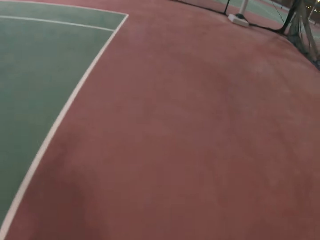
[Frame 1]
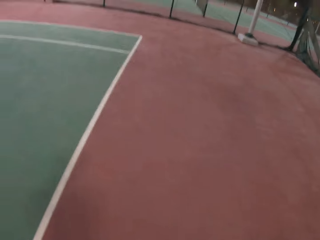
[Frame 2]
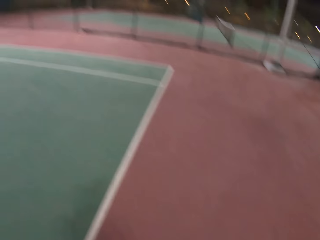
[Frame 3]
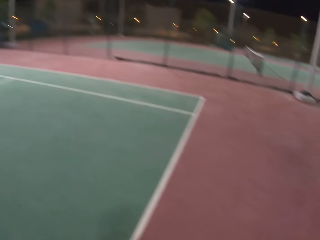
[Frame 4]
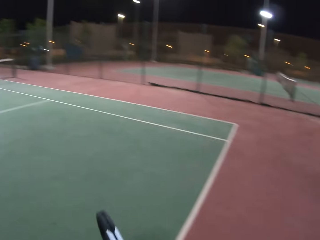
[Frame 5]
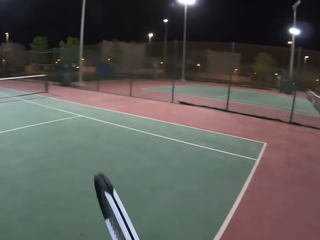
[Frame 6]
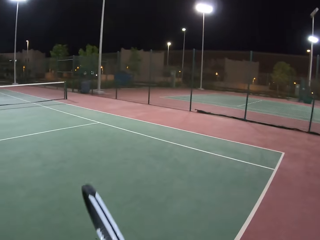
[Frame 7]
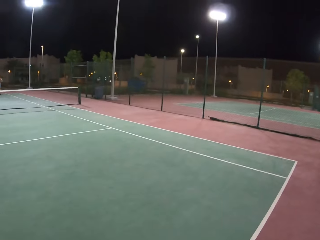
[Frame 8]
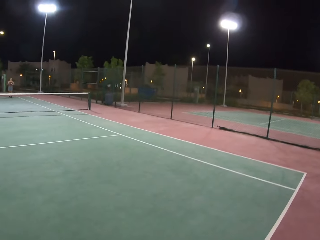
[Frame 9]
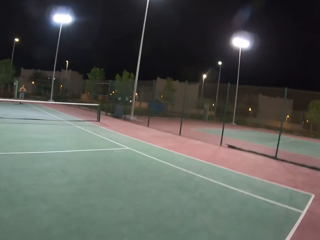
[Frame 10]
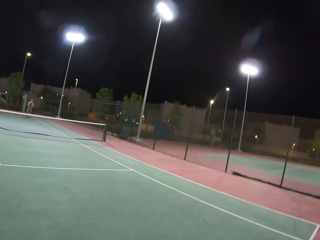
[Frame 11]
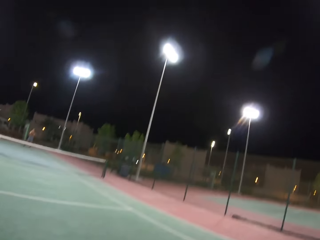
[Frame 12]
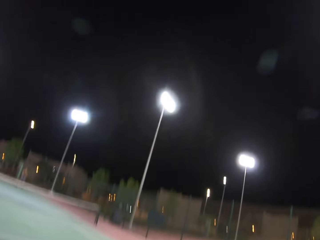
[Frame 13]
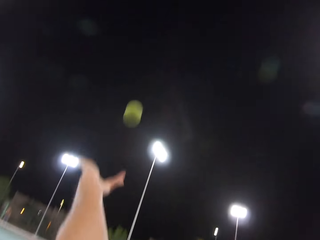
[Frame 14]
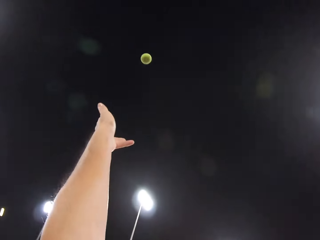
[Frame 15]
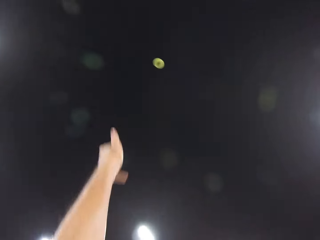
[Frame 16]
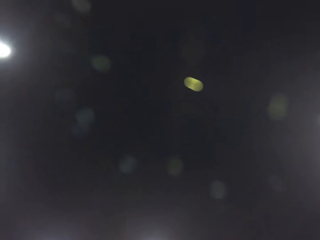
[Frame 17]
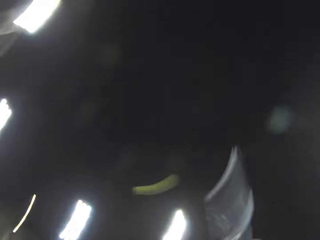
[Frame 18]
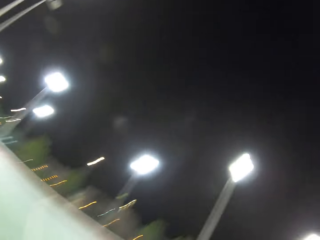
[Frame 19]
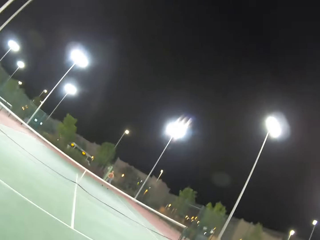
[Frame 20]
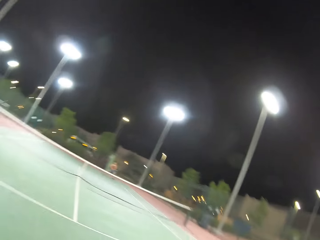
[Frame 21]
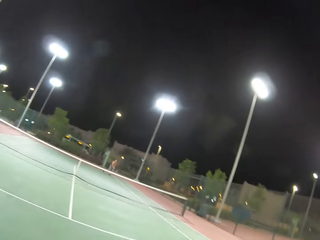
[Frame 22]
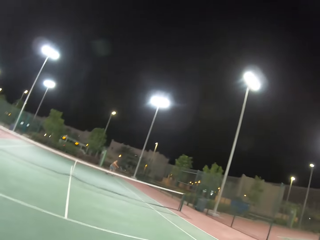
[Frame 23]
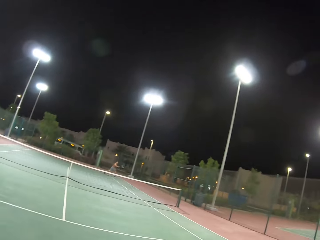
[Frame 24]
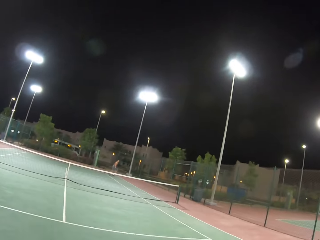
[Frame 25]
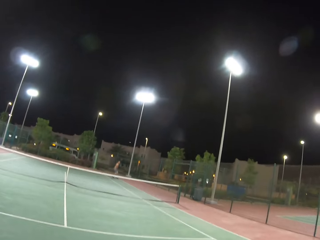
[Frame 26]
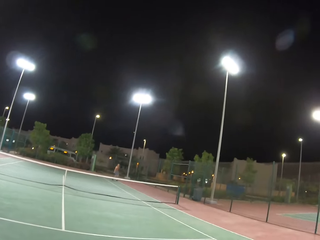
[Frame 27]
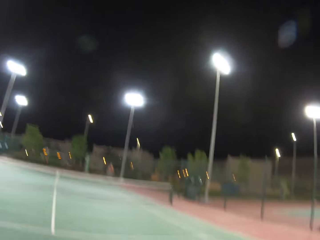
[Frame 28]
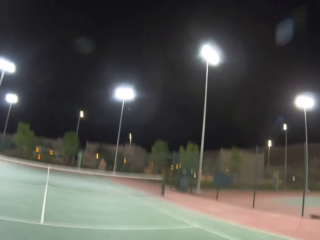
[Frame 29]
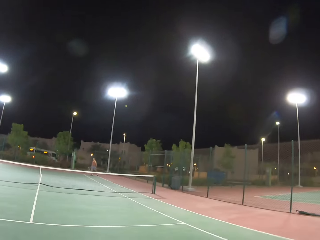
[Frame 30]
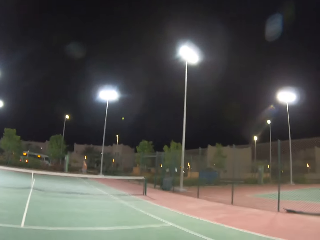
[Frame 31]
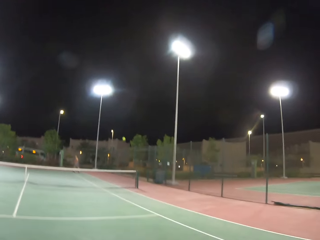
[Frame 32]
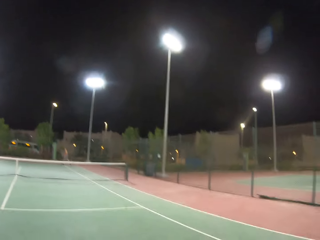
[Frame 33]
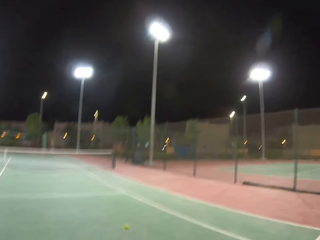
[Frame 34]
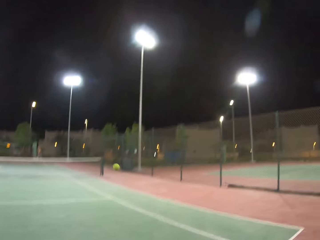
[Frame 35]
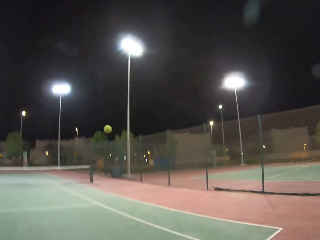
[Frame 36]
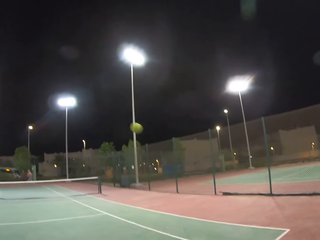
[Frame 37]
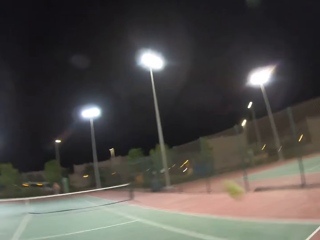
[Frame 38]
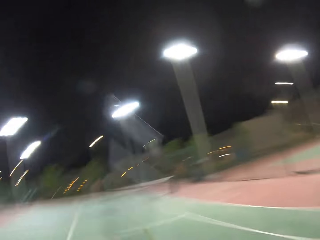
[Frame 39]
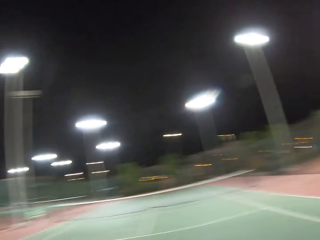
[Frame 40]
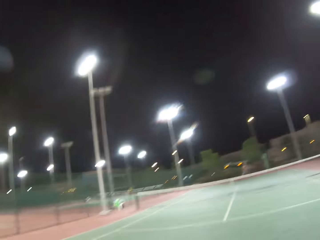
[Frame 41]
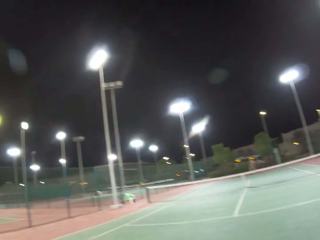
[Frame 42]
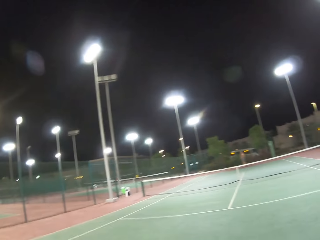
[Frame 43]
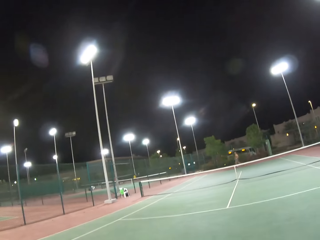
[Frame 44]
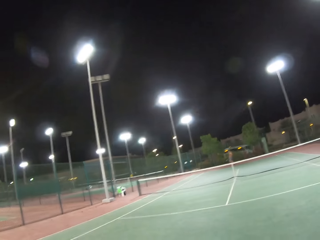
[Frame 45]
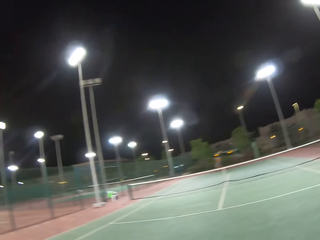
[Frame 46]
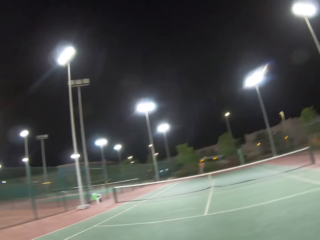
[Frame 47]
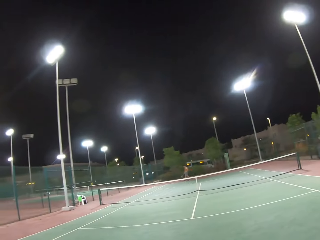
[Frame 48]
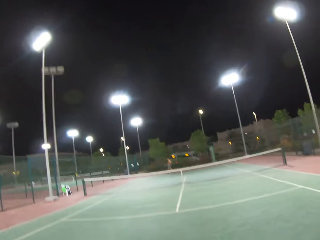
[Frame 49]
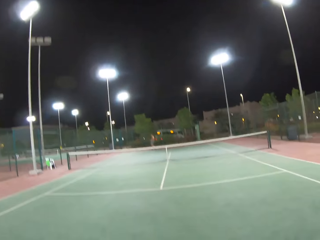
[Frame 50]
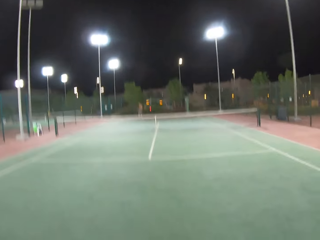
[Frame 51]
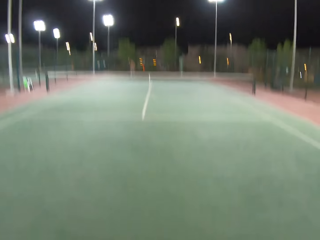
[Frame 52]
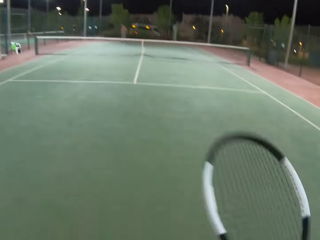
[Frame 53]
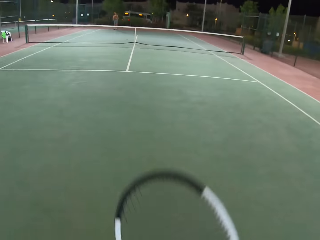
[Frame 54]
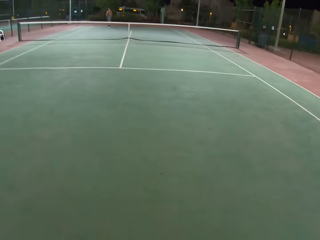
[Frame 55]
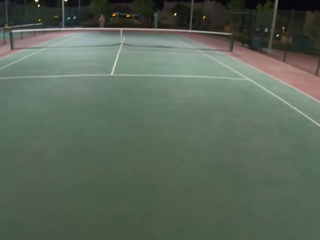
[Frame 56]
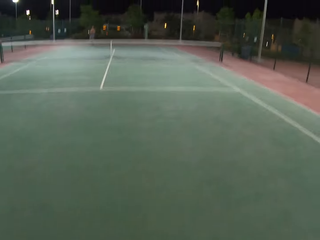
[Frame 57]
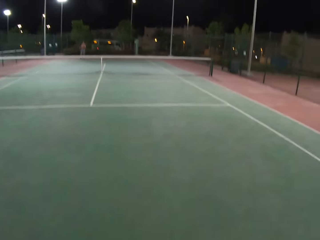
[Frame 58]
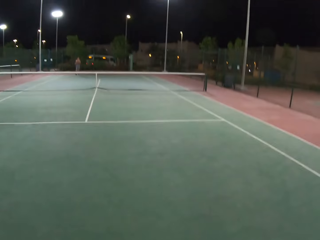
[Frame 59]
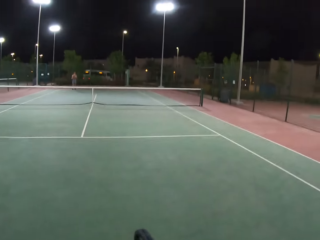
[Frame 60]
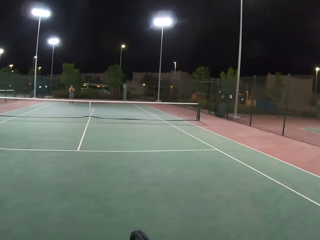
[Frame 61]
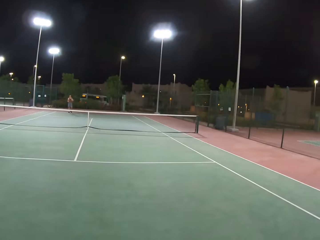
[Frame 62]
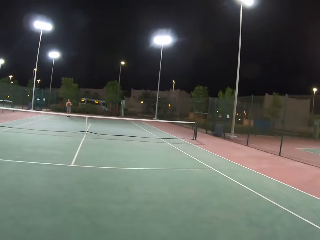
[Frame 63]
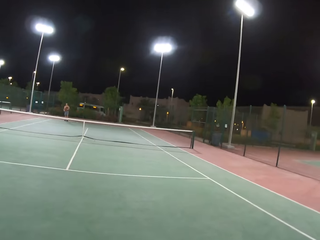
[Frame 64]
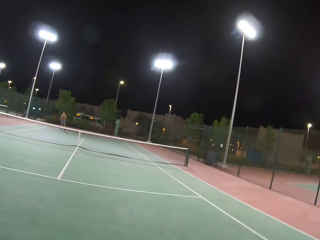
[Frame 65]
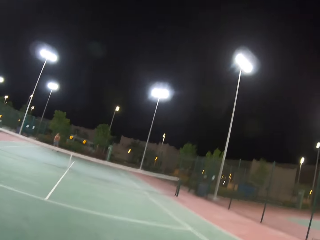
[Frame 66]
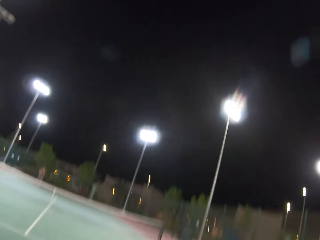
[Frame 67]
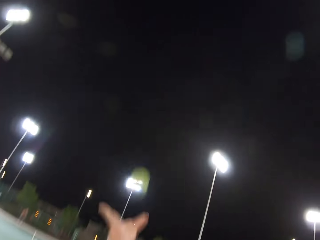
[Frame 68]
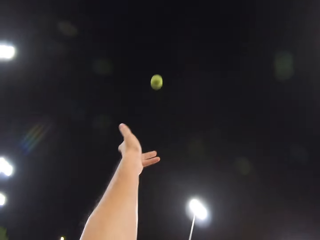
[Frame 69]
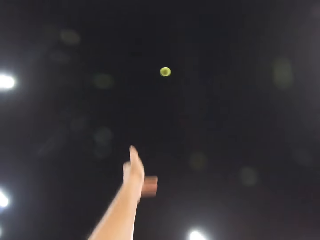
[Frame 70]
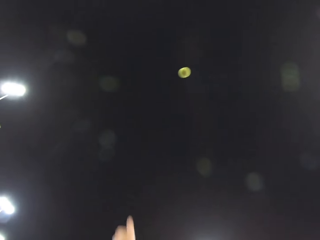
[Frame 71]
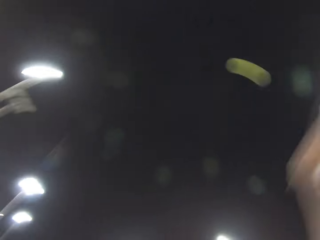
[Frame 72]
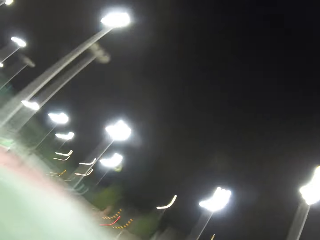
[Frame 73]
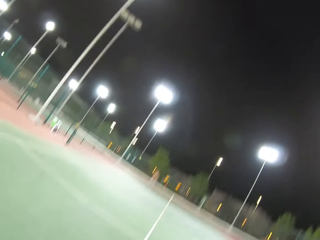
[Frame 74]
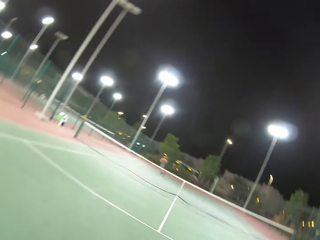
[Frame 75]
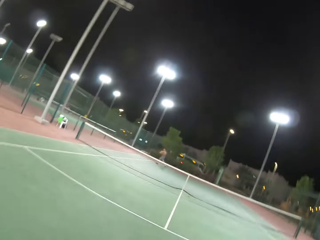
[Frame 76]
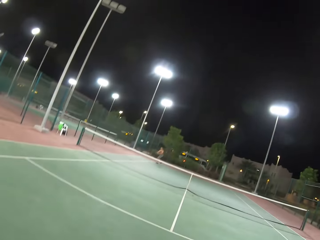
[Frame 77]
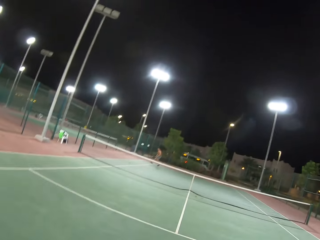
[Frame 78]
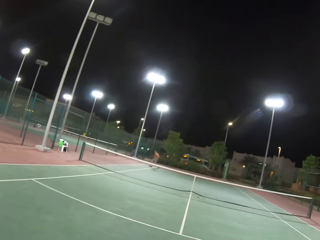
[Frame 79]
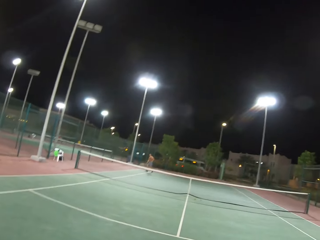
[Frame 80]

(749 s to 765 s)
The camera wearer plays tennis or badminton with a man. They dribble a tennis ball. The man walks around the tennis court. The camera wearer plays tennis with the man.

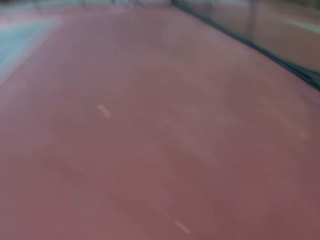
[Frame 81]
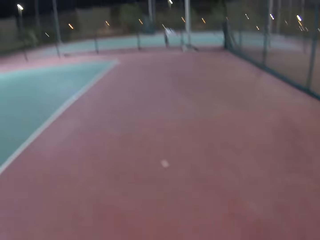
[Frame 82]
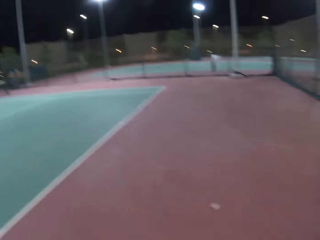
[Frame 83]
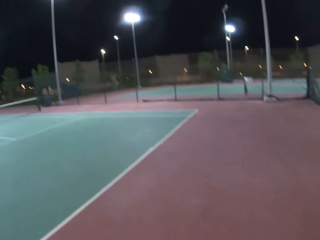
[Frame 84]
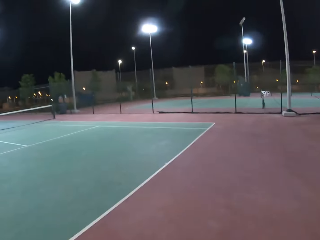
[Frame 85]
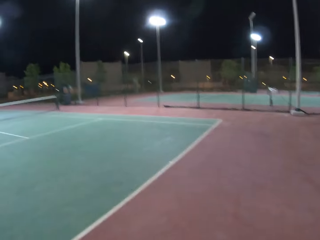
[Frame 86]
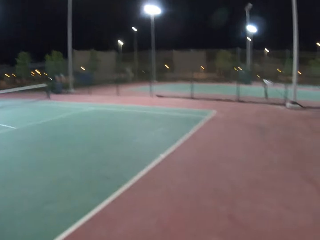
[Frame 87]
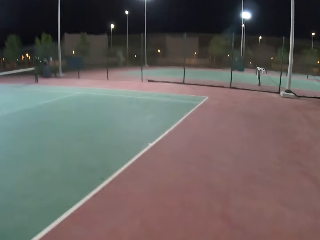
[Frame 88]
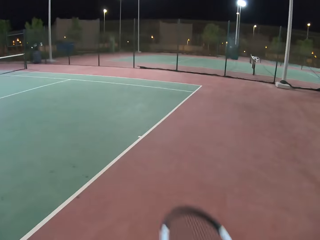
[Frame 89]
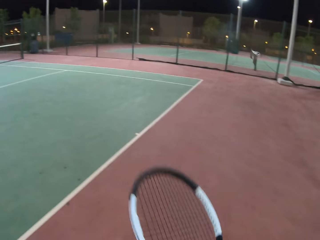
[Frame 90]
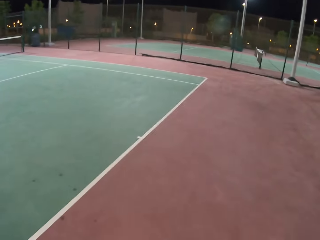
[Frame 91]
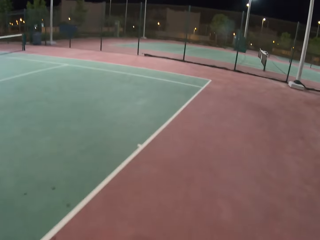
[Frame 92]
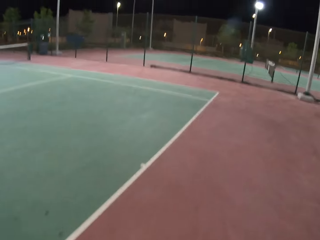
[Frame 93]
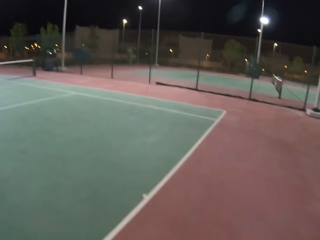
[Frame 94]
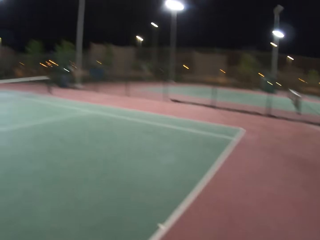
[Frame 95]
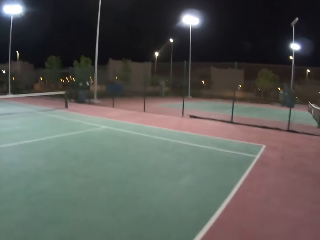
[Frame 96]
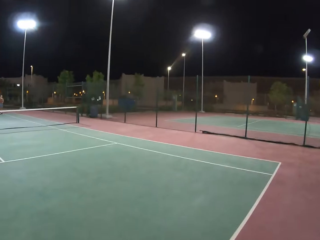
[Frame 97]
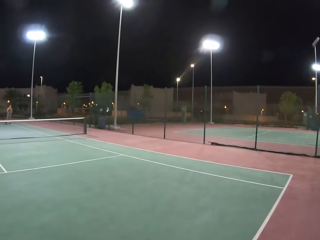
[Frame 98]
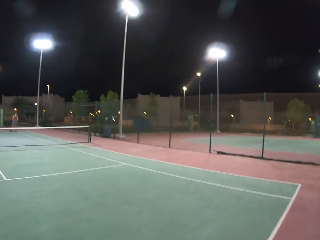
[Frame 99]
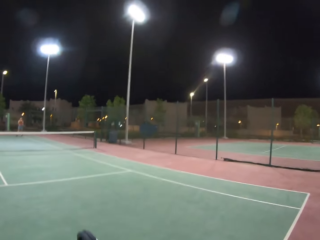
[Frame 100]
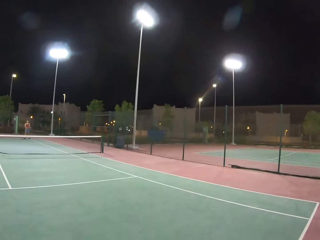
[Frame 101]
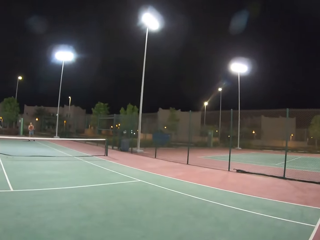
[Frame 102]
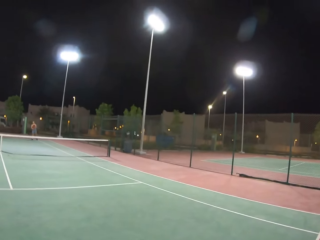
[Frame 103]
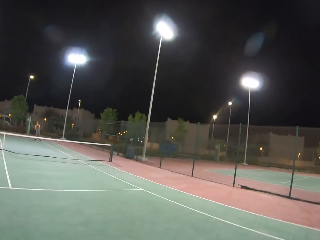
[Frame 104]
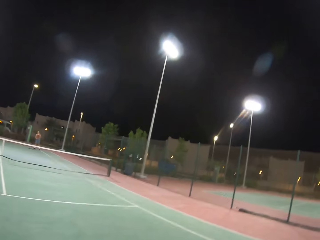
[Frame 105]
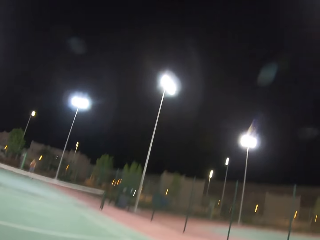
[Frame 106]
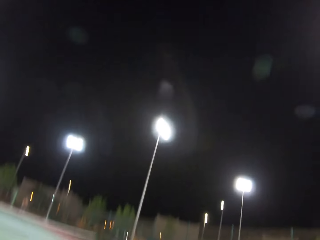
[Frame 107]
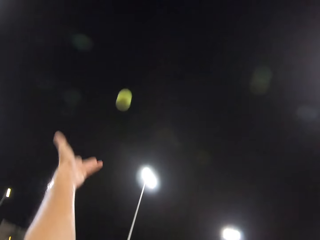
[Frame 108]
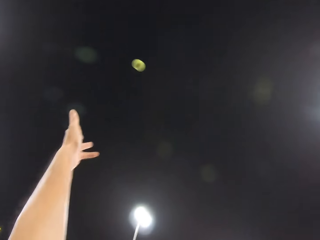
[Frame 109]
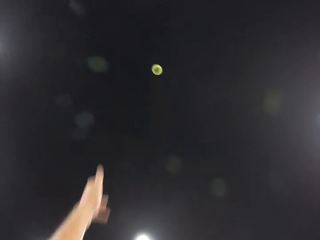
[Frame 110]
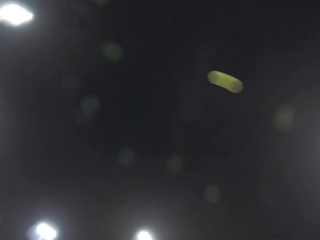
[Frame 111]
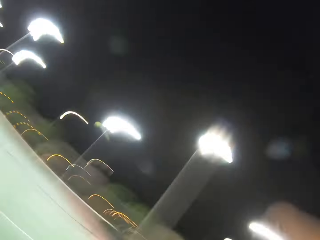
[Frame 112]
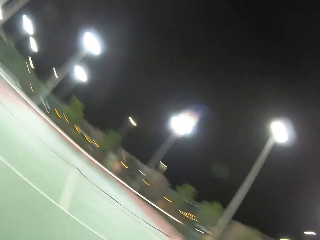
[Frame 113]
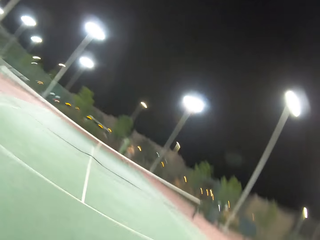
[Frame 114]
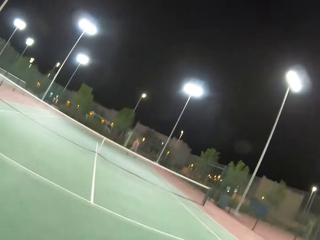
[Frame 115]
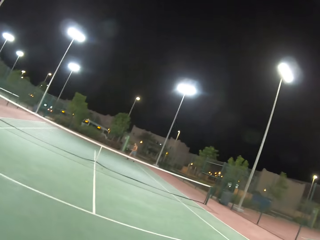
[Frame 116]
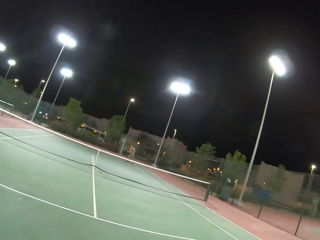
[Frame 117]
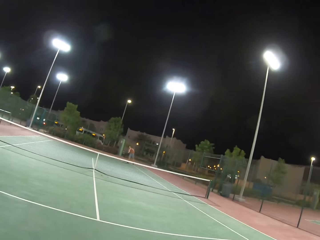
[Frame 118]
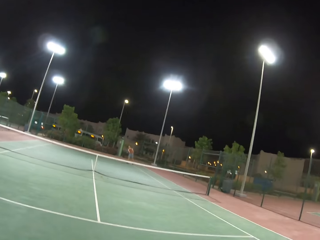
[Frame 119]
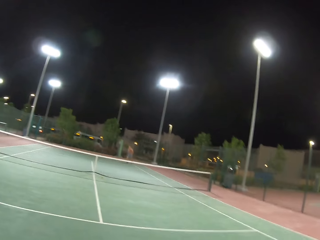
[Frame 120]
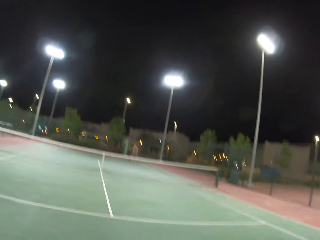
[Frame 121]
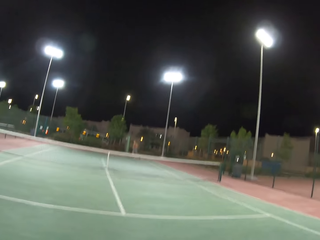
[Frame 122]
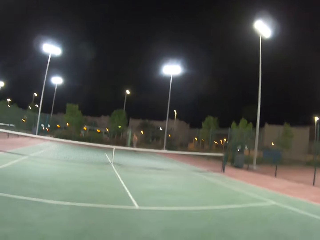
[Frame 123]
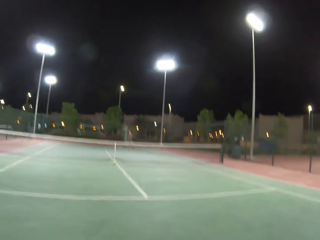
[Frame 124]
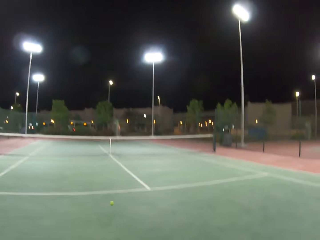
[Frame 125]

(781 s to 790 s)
The camera wearer walks around the tennis court. They dribble a tennis ball. A man looks around the tennis court. The camera wearer plays tennis or badminton with the man.
